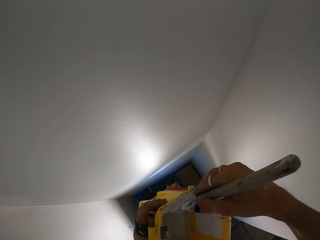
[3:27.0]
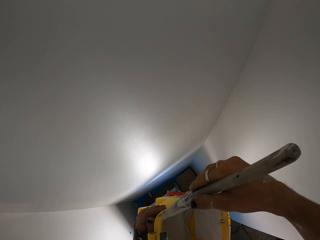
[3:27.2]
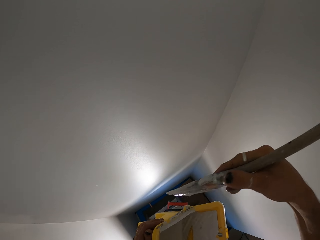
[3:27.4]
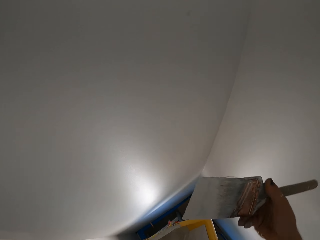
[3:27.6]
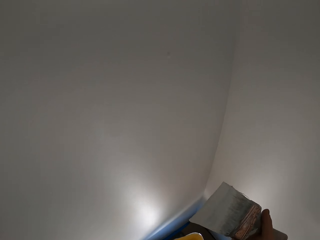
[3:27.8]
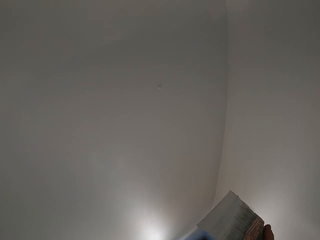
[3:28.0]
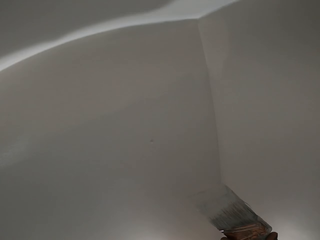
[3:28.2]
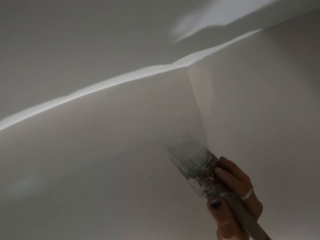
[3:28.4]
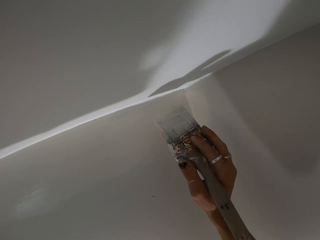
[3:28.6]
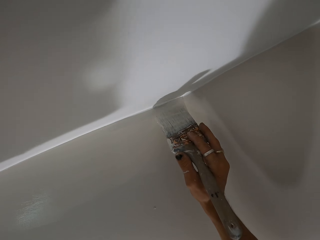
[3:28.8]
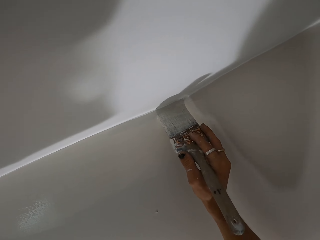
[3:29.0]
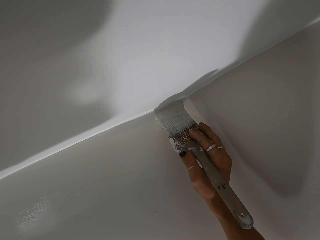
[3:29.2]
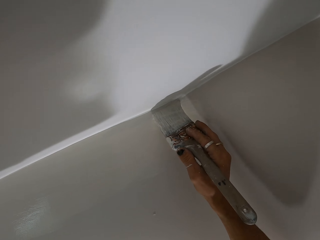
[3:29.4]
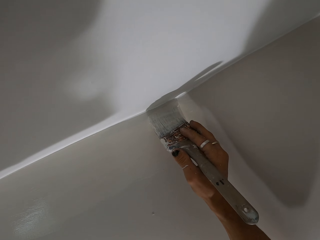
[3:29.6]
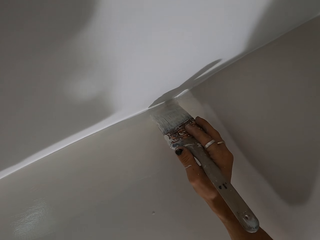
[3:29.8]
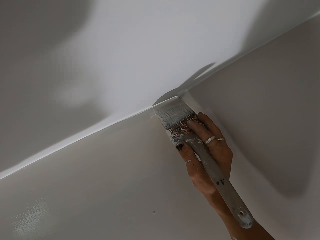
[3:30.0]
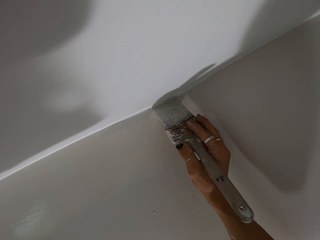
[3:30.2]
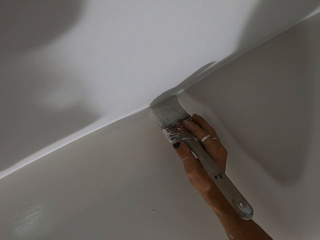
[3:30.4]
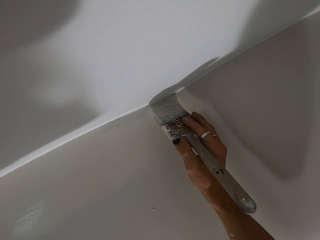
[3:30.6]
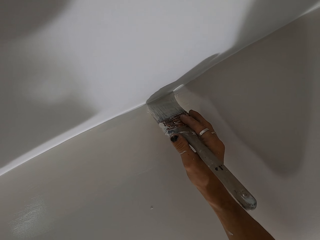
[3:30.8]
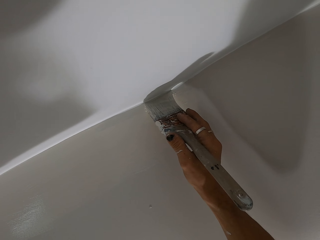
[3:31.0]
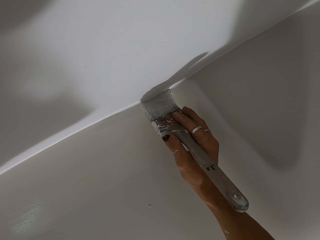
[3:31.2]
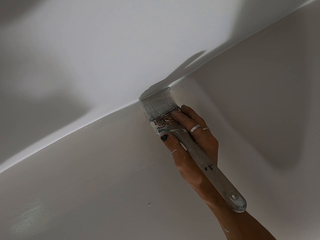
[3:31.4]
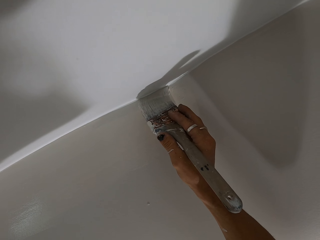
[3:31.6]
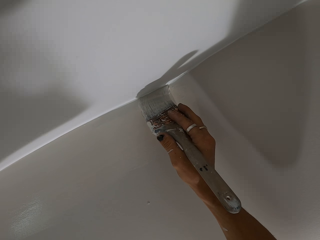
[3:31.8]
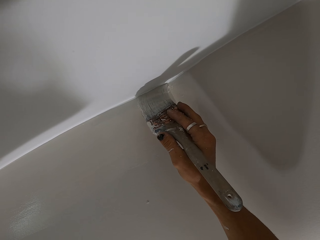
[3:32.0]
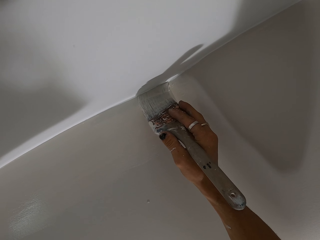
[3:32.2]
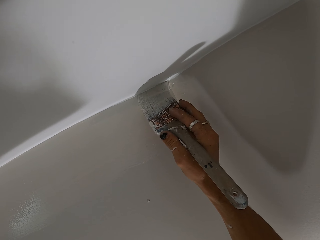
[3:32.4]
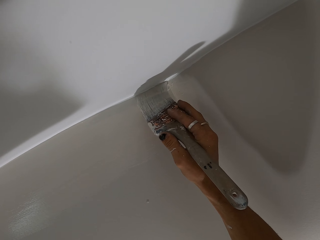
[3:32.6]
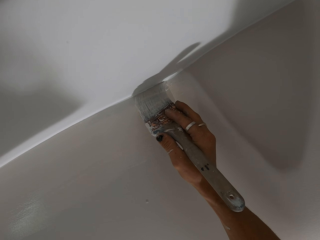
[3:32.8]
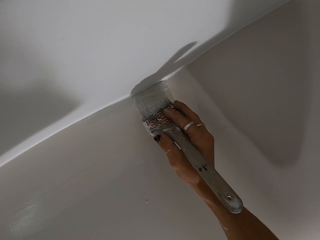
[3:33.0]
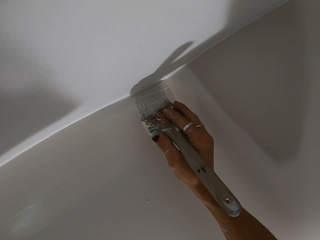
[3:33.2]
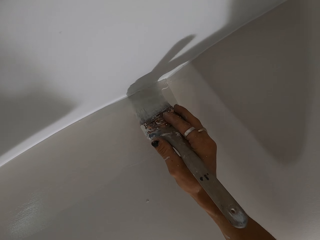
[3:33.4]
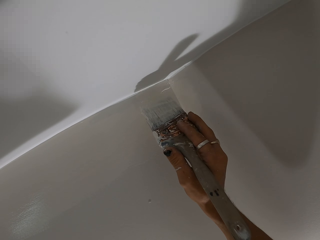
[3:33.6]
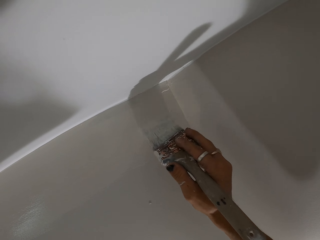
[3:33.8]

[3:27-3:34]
The camera wearer rubs the paint brush on the container. They paint the wall.

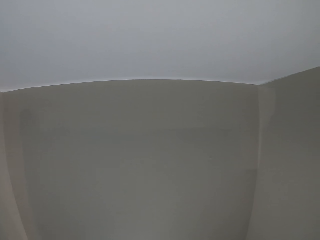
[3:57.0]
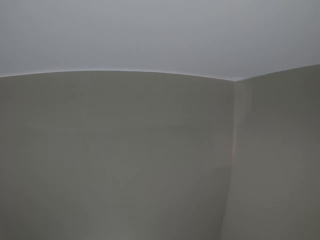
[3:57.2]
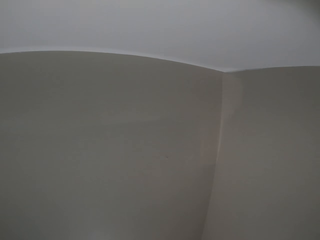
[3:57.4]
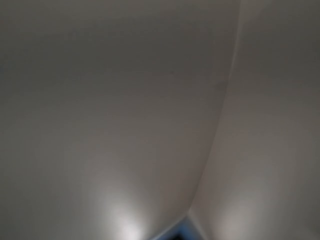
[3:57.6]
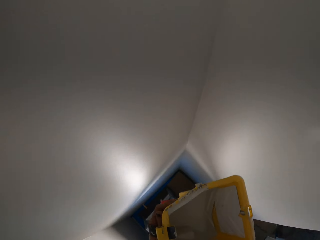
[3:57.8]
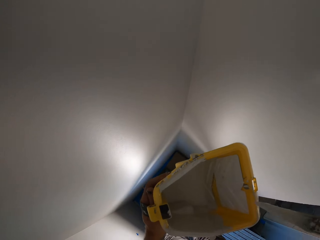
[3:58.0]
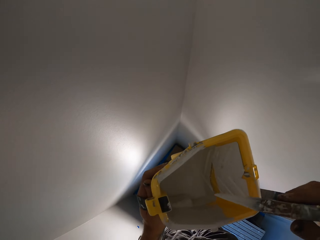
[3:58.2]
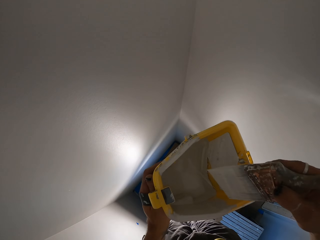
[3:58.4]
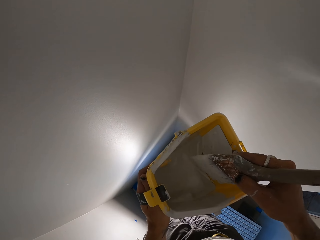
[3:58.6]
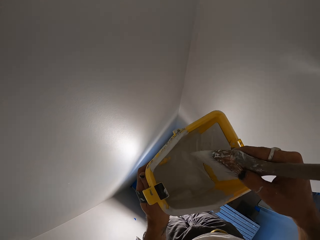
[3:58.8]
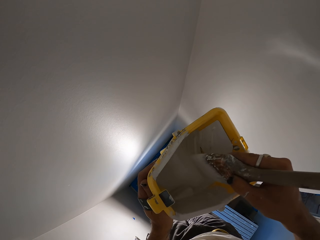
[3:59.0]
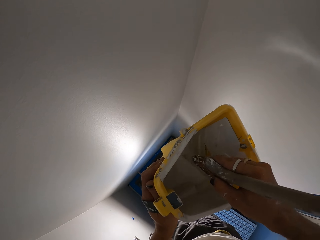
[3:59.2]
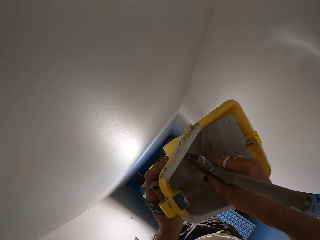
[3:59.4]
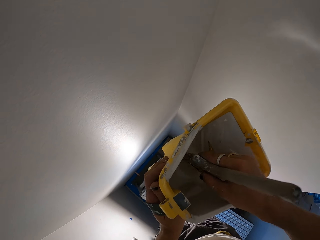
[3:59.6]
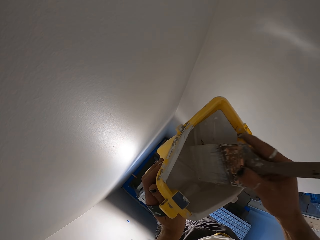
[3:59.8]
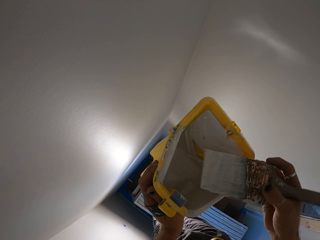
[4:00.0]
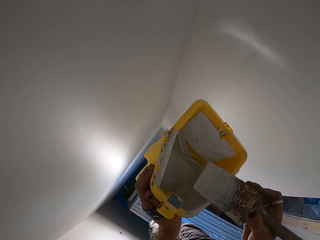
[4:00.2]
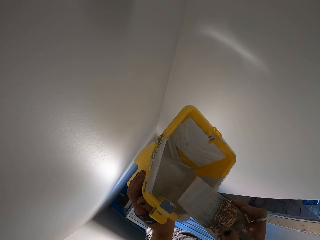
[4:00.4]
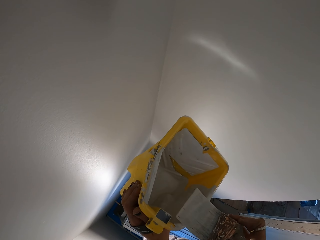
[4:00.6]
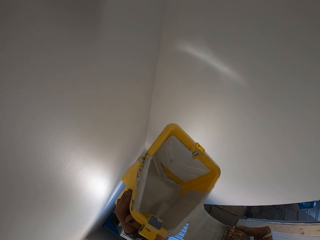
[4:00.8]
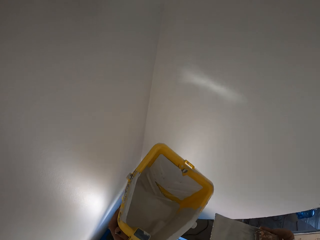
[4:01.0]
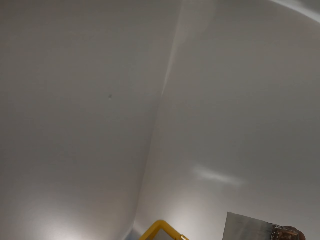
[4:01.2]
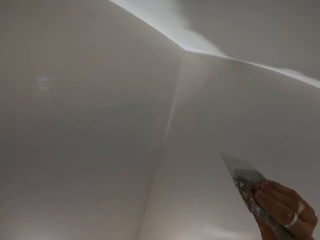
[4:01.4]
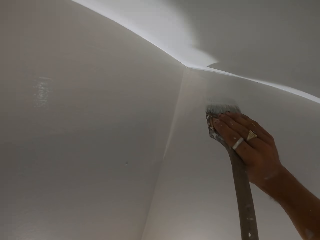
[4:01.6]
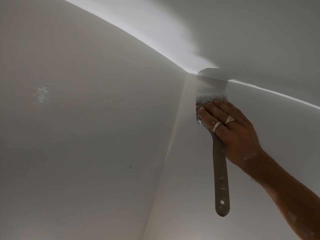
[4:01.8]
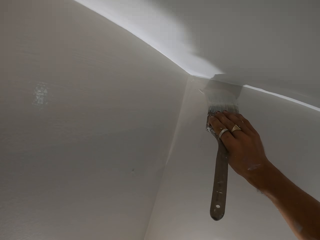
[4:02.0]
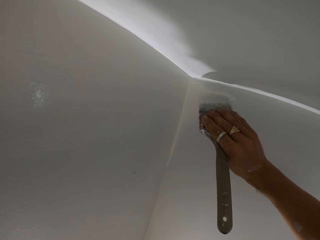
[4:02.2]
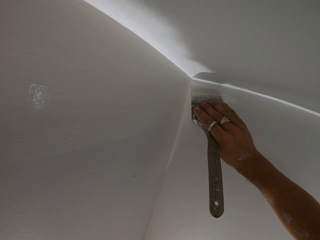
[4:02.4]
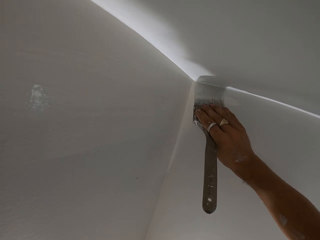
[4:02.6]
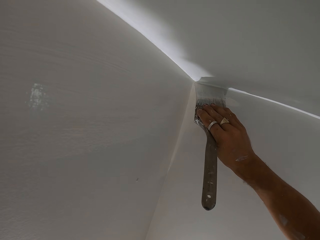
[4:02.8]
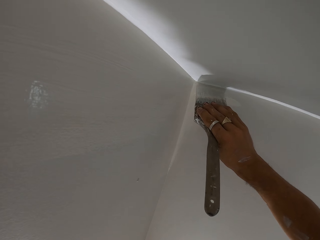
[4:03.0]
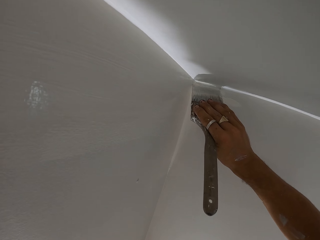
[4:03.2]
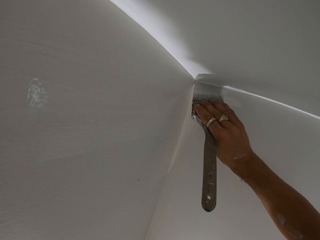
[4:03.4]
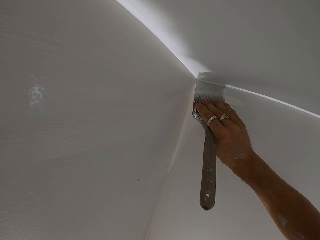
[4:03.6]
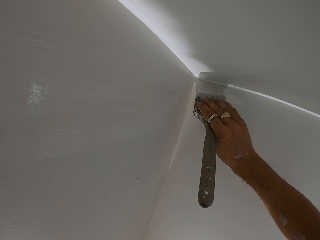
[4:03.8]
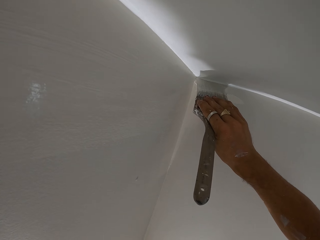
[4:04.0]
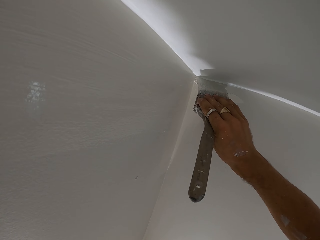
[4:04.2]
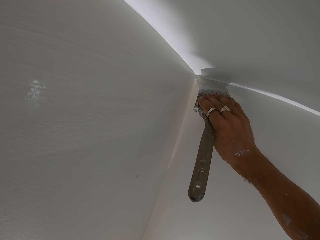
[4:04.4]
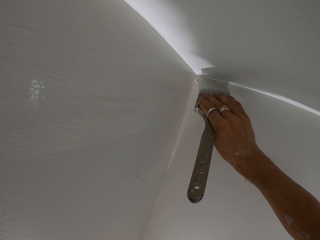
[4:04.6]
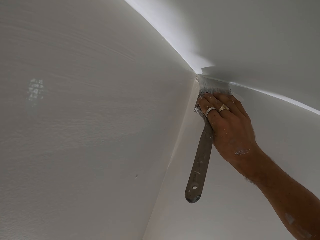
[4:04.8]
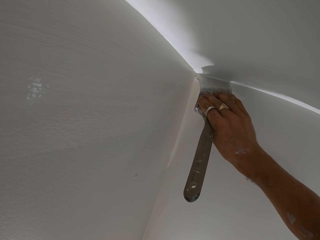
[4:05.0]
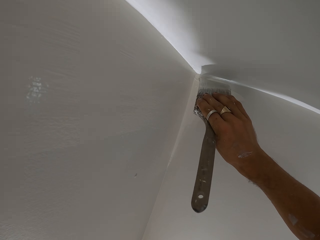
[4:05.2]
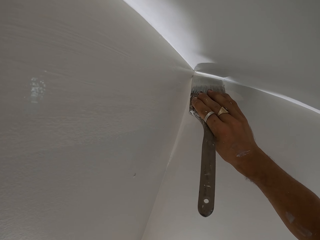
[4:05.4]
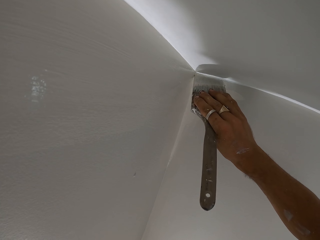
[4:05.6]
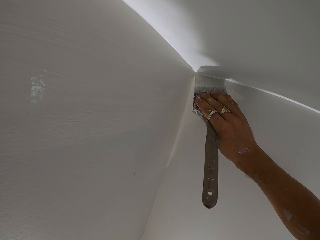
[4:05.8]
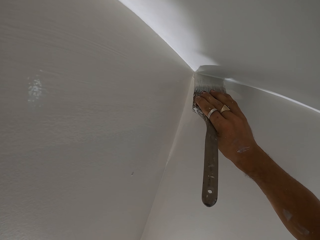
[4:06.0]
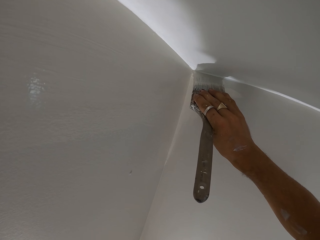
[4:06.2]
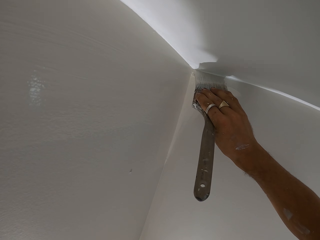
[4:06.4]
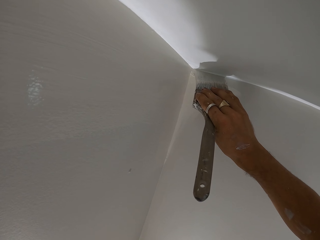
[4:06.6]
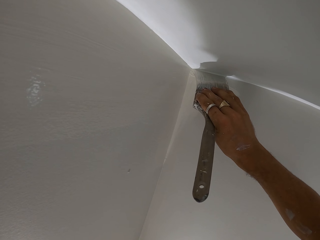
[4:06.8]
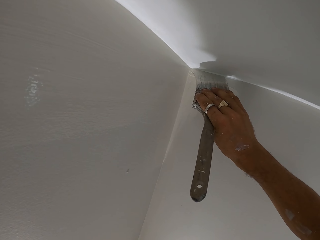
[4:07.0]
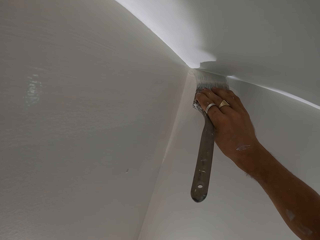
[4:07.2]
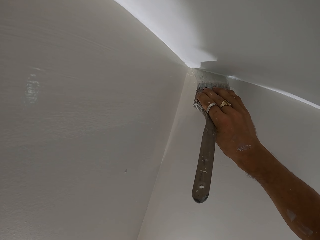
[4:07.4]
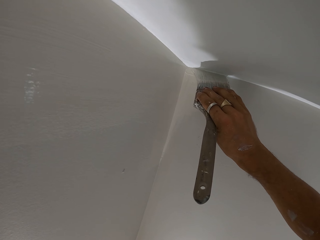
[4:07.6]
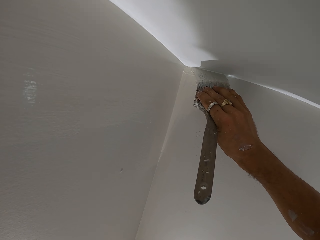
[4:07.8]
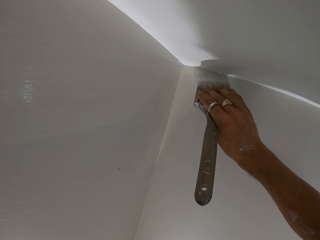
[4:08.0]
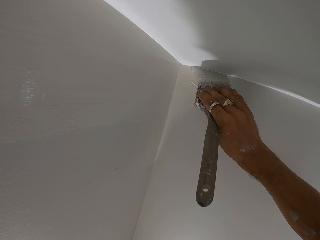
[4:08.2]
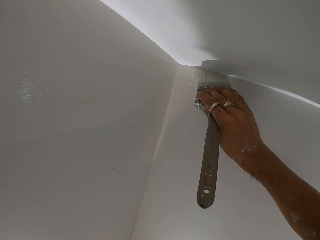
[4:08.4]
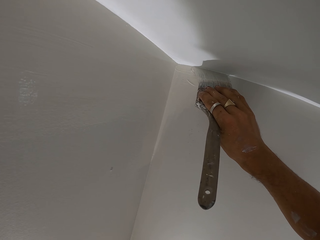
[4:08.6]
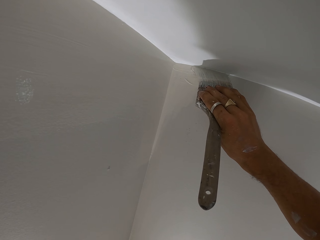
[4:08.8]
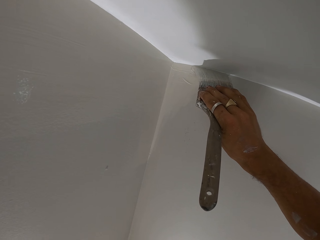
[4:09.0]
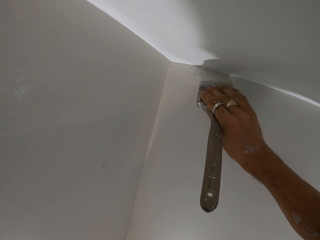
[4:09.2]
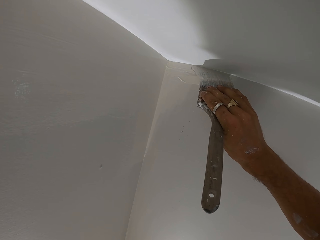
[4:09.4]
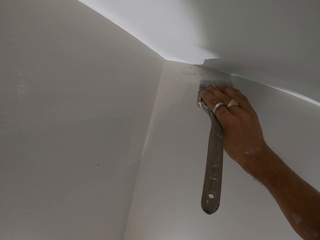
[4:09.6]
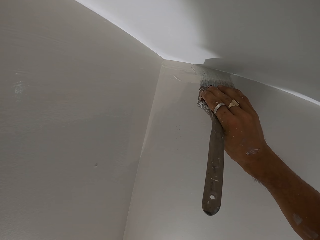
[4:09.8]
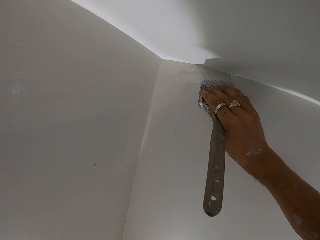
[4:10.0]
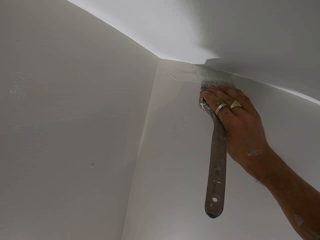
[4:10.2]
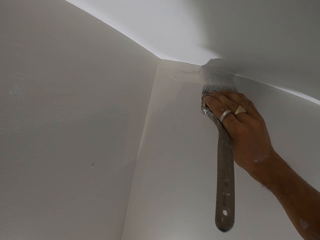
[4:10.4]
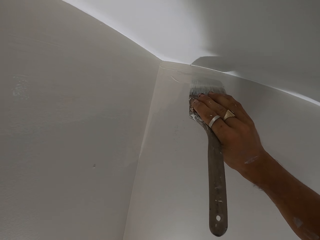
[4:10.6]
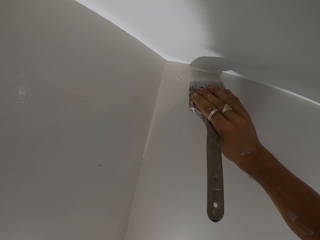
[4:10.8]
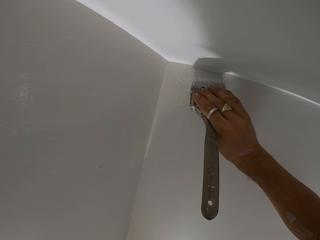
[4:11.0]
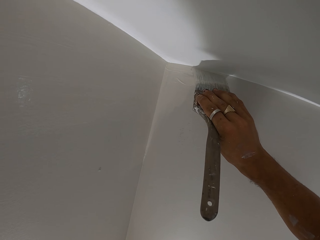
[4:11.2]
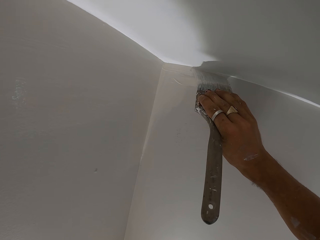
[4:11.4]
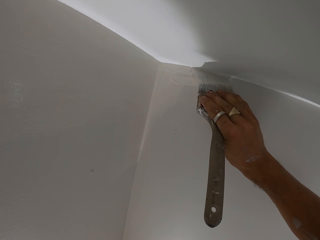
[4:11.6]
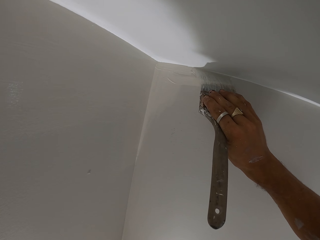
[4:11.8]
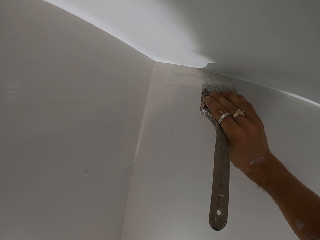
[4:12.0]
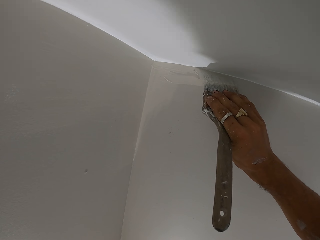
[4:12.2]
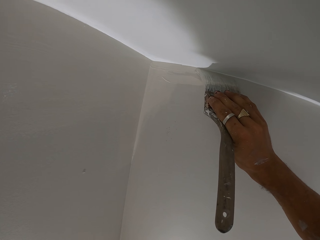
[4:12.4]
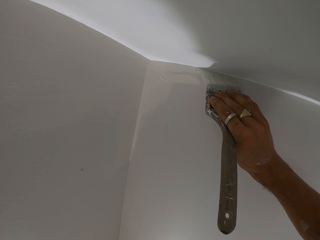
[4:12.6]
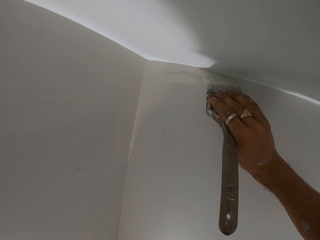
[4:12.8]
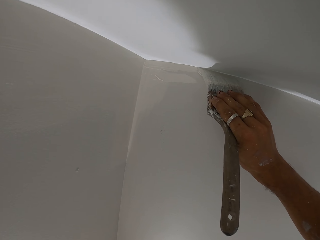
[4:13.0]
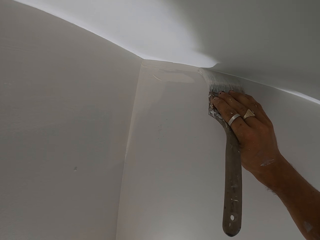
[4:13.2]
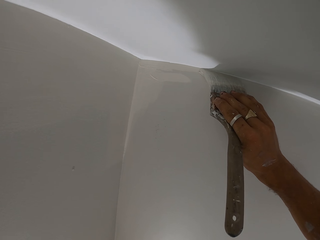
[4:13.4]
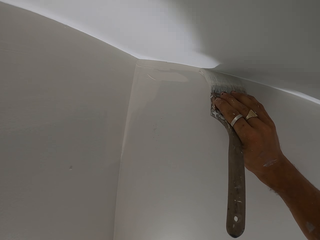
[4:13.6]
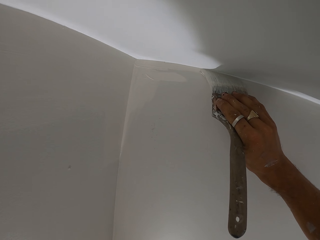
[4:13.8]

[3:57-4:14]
The camera wearer dips the paint brush in the paint can. They rub the paint brush on the container. They paint the wall.
